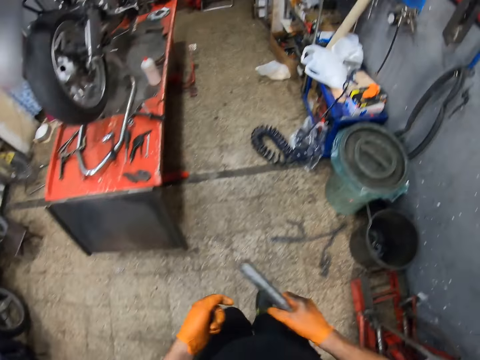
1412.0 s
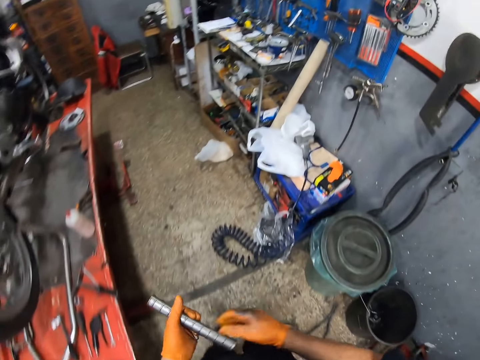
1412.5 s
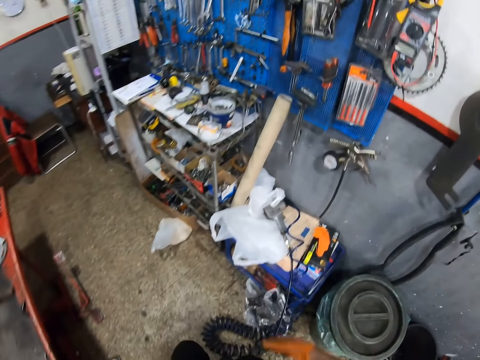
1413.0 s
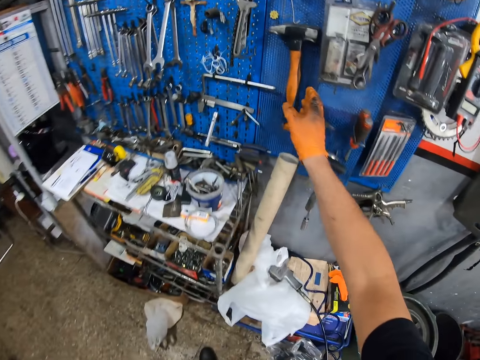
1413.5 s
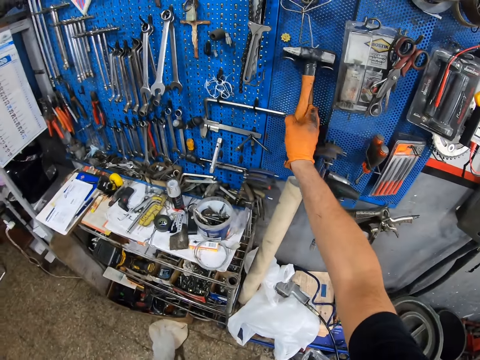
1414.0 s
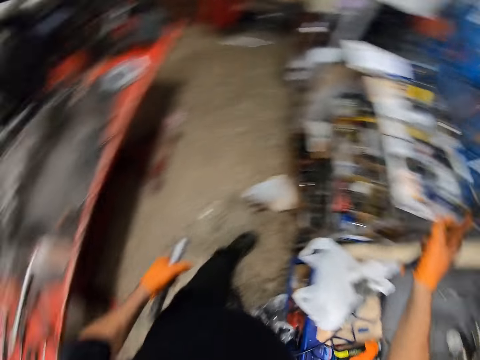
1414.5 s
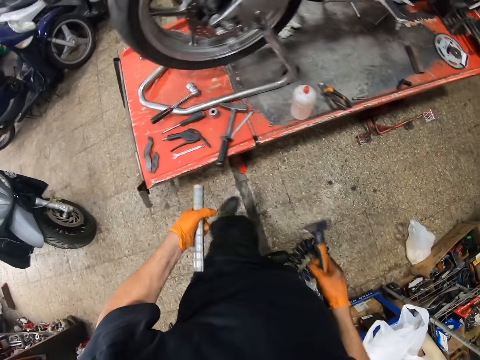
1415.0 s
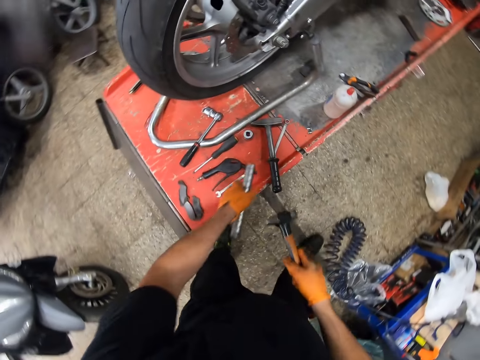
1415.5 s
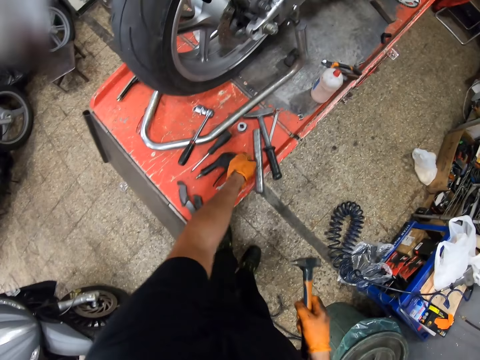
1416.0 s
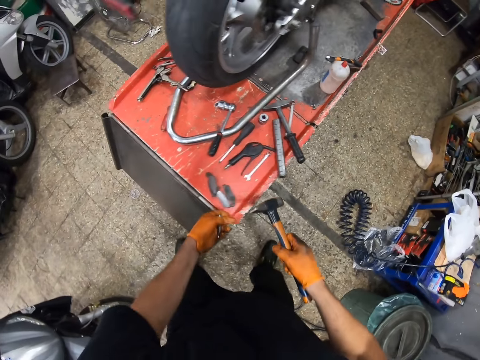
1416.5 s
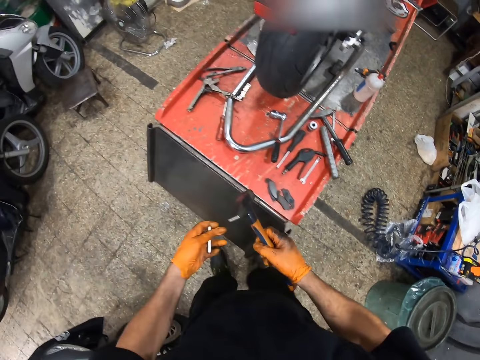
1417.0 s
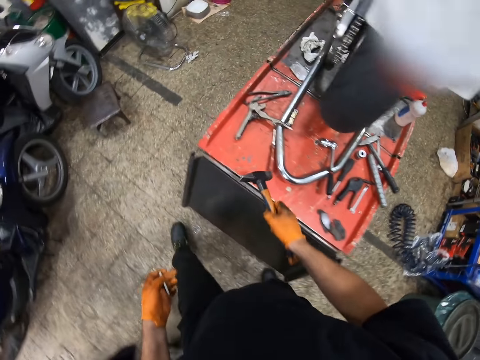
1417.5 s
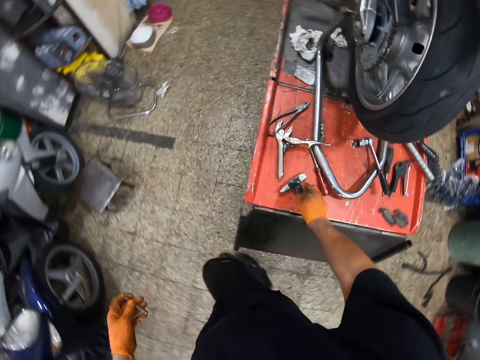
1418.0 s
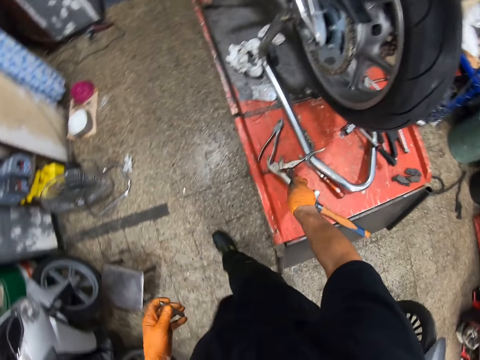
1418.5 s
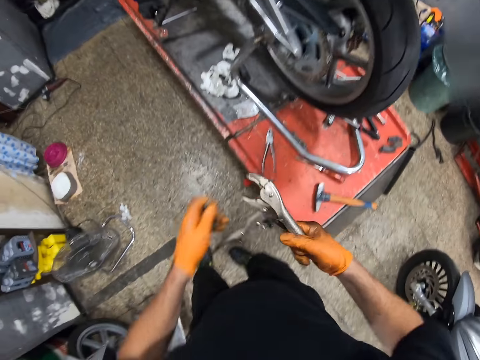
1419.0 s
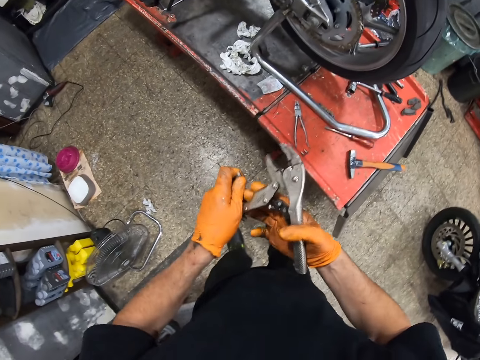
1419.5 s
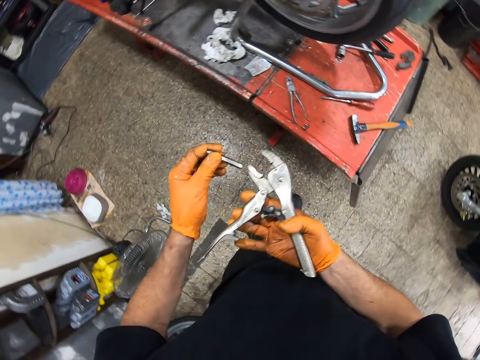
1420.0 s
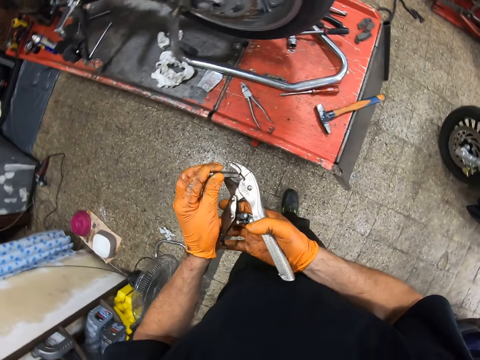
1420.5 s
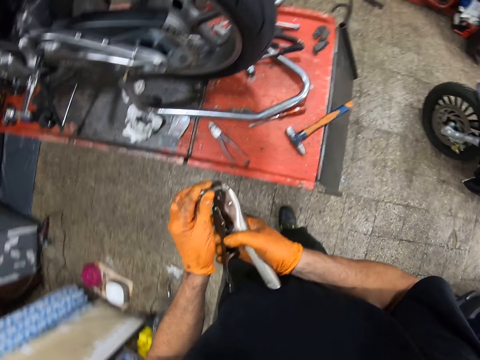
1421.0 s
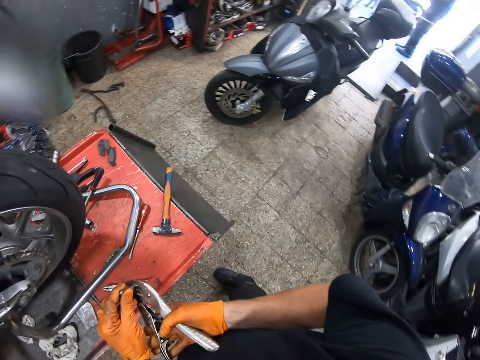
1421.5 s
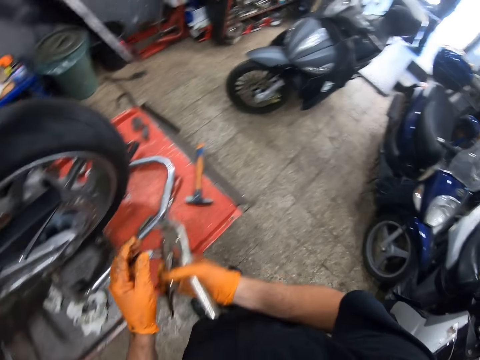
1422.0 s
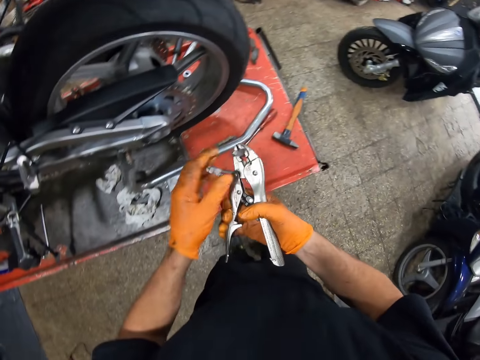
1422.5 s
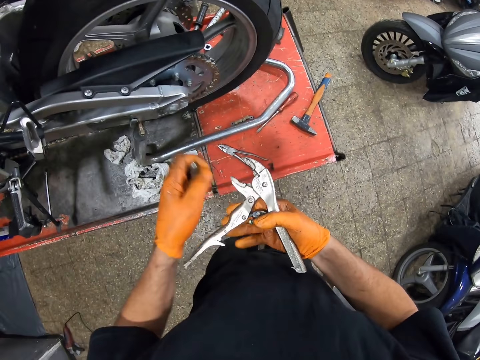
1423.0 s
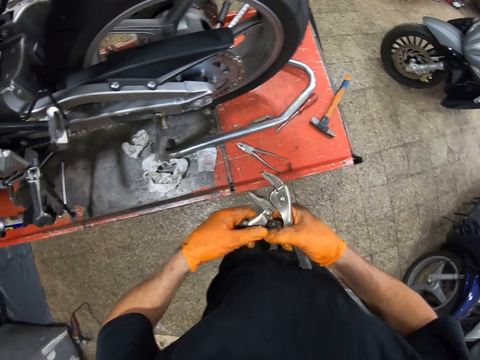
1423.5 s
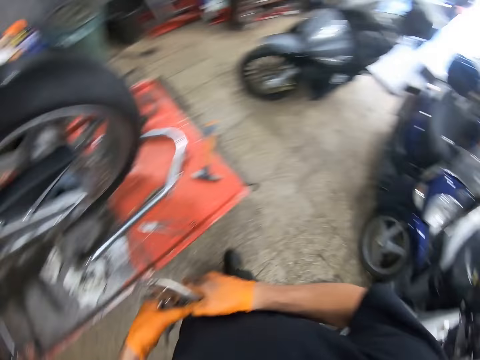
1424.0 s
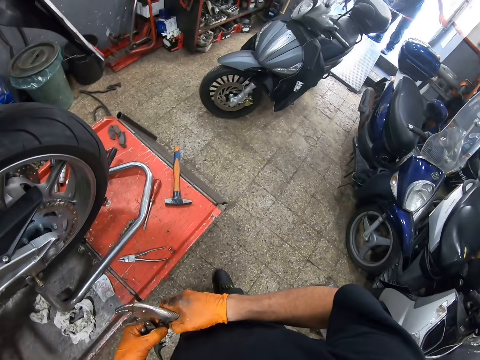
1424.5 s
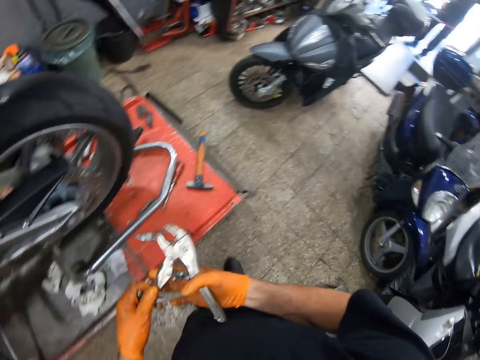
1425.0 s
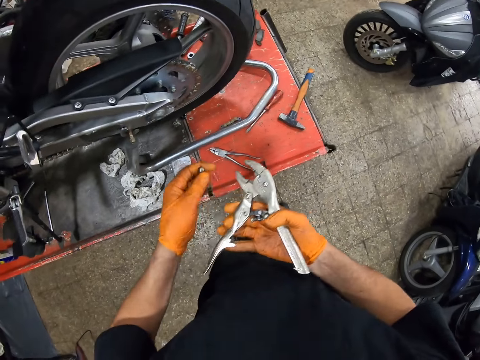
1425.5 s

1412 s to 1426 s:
The camera wearer walks around the garage towards a tool shed. He passes the metal from his right gloved hand to his left gloved hand. He picks up a mallet from the tool shed with his right gloved hand. He drops the metal on the metal with his left gloved hand. He walks around the garage. He drops the mallet on the metal with his right gloved hand. He picks up a plier or locking pliers from the metal with his right gloved hand. He holds the plier with both gloved hands. He puts the cold chisel in the locking pliers and removes the cold chisel from the locking pliers.

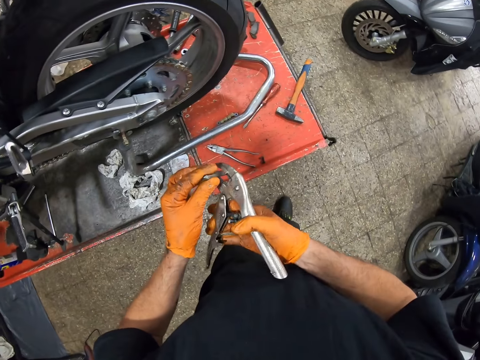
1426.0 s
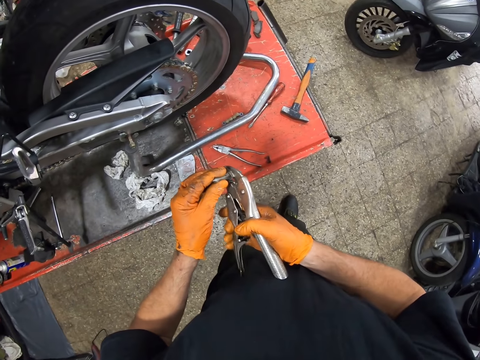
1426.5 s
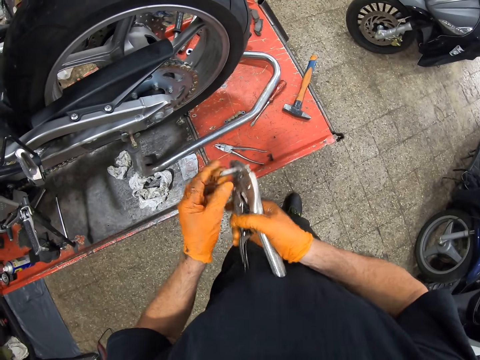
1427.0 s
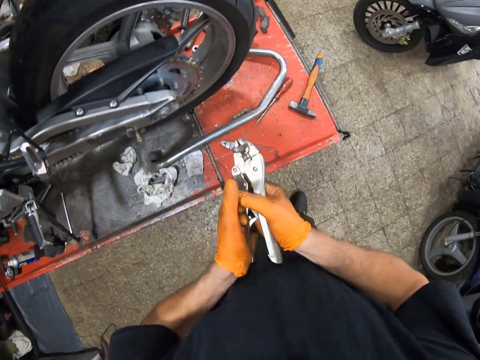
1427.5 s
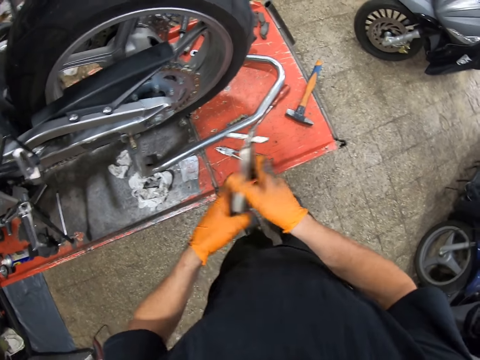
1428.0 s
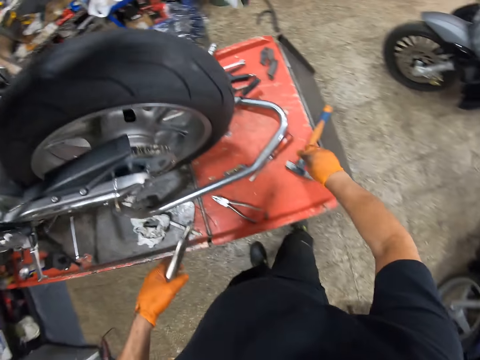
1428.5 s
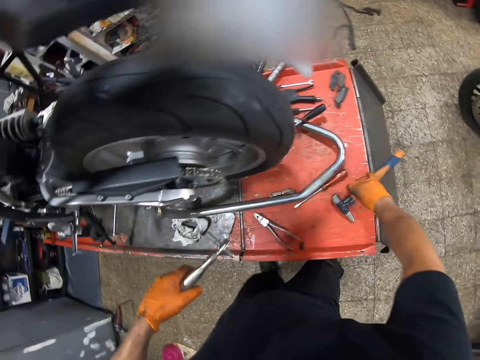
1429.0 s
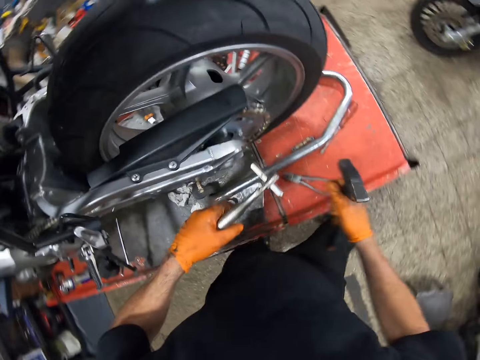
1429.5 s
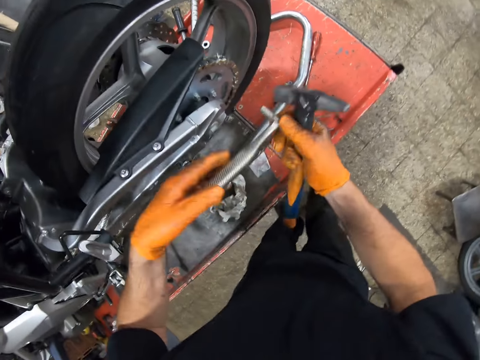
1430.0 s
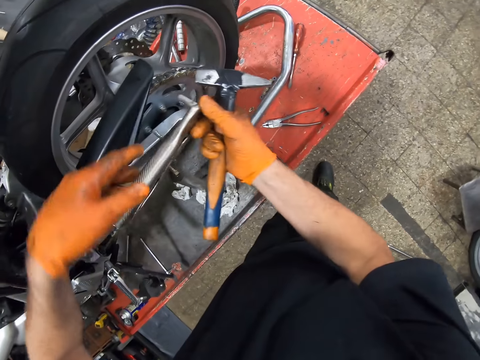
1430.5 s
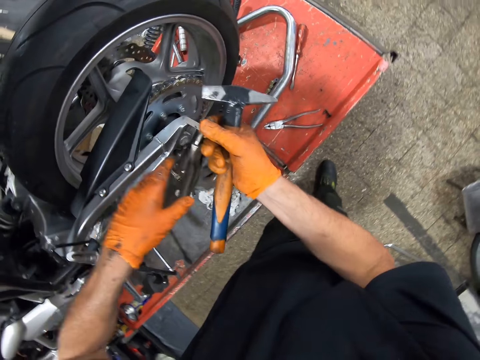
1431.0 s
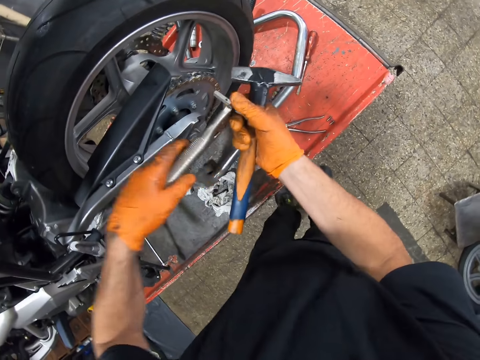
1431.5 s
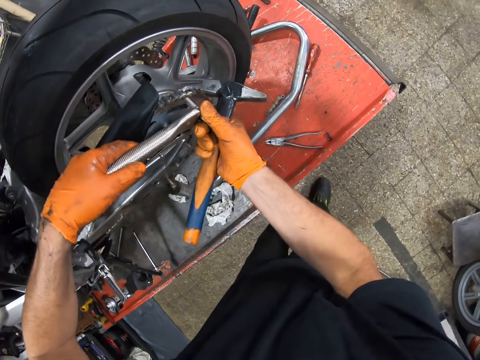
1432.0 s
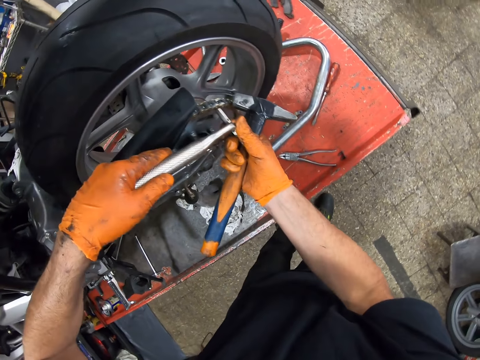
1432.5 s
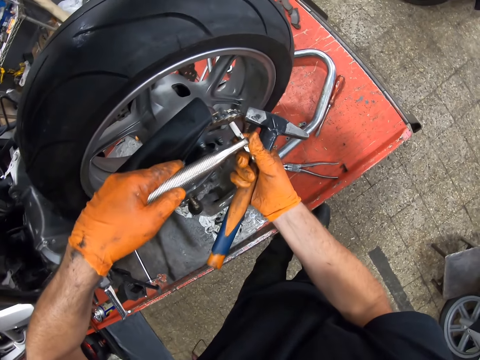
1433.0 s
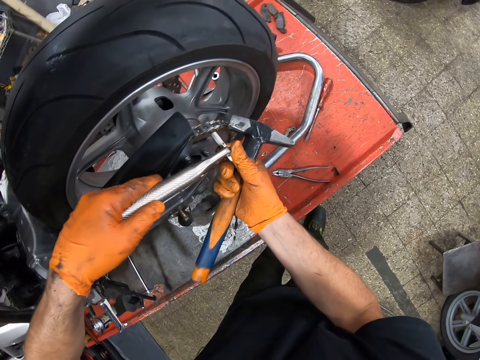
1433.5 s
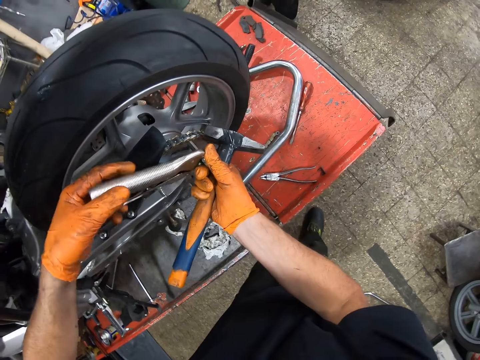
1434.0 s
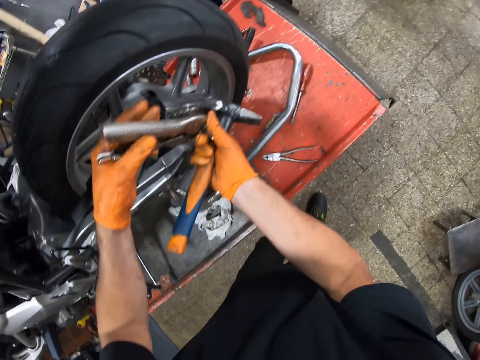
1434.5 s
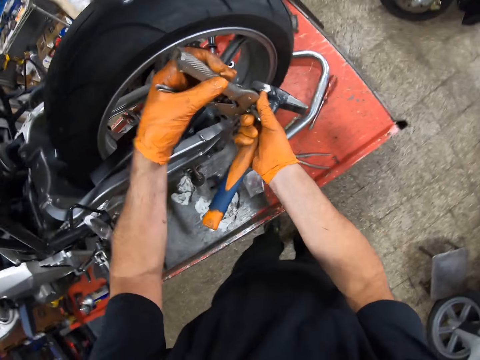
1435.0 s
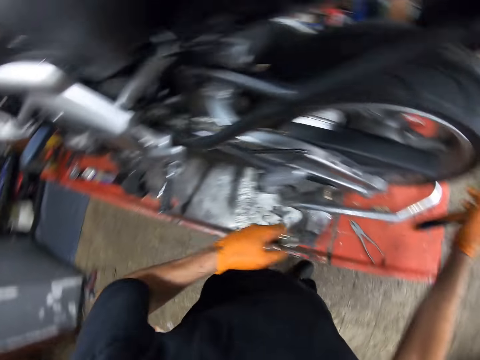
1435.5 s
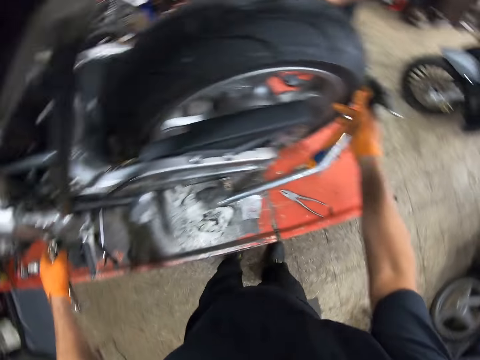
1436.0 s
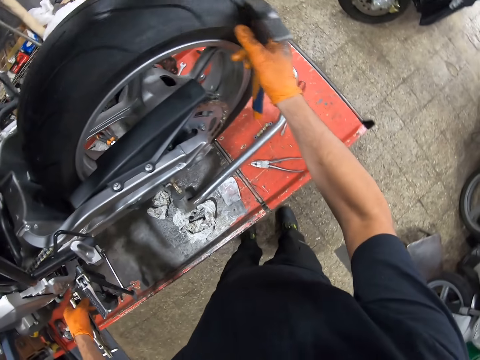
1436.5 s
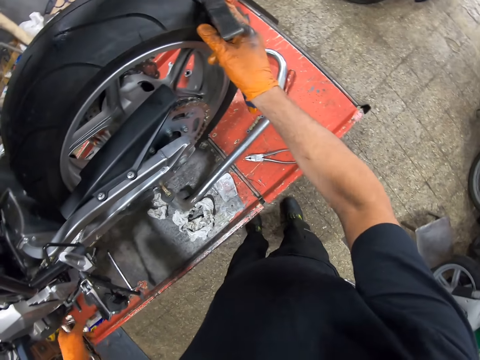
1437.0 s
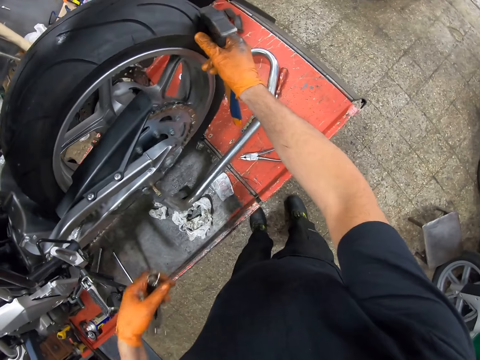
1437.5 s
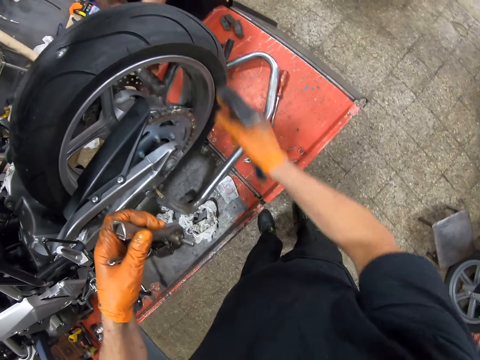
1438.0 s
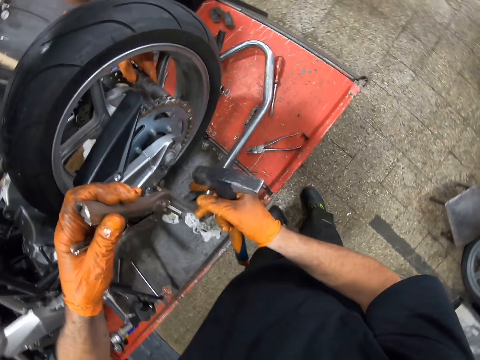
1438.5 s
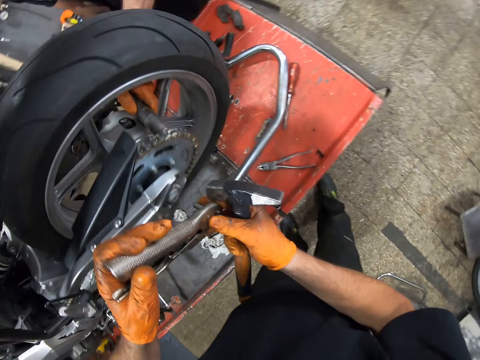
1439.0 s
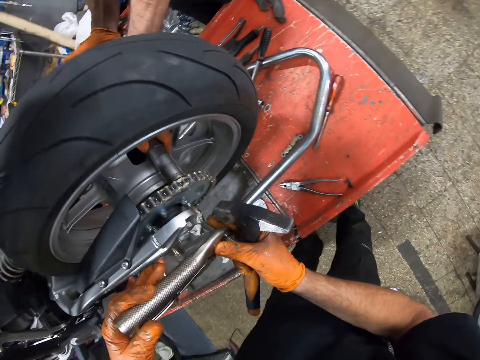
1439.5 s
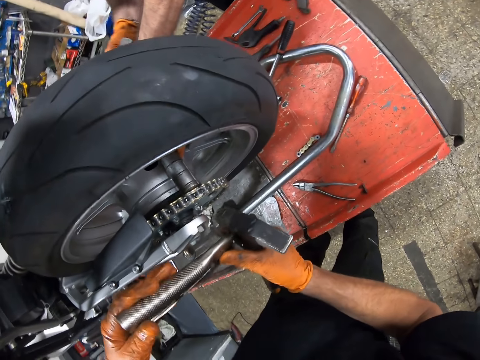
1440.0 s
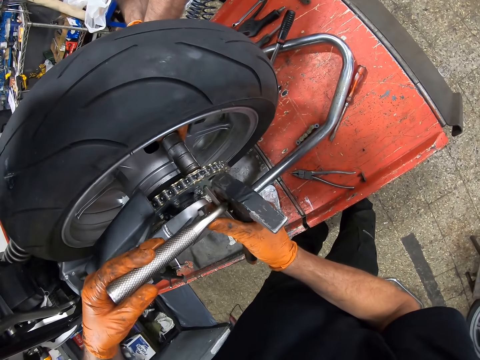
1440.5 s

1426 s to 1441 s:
The camera wearer puts the cold chisel in the locking pliers. He picks up the mallet from the metal with his right gloved hand. He holds the plier with both gloved hands. He puts the cold chisel in the sprocket. He screws the motorcycle muffler with the plier in both his gloved hands. A man walks towards the motorcycle. The camera wearer holds the motorcycle tyre with his right gloved hand. He rotates the wheel. He holds the plier with both gloved hands. The man pushes the sprocket.
